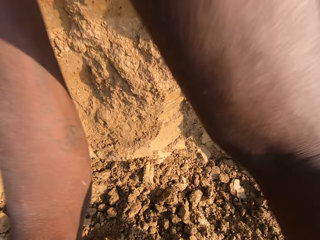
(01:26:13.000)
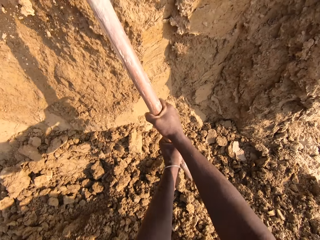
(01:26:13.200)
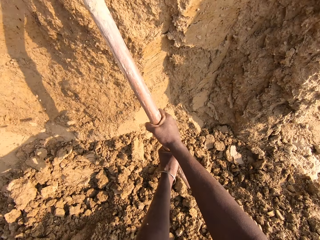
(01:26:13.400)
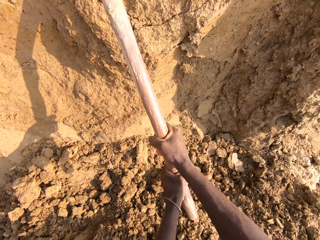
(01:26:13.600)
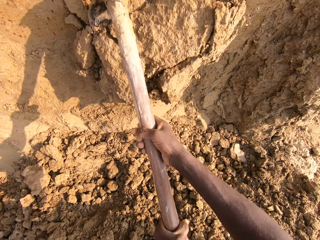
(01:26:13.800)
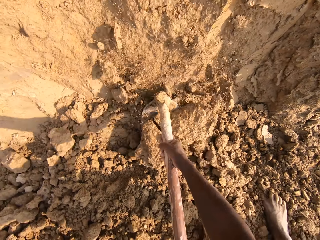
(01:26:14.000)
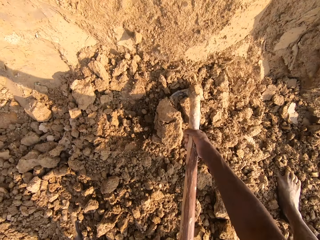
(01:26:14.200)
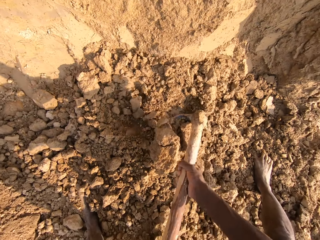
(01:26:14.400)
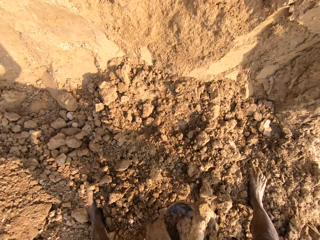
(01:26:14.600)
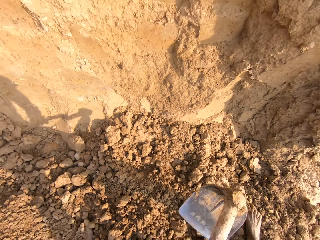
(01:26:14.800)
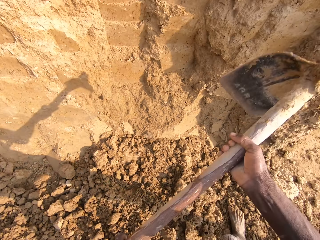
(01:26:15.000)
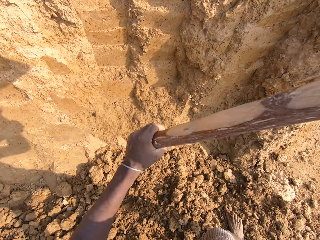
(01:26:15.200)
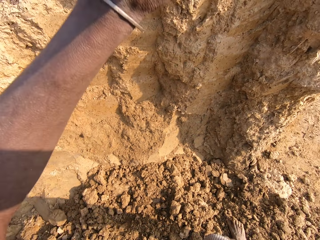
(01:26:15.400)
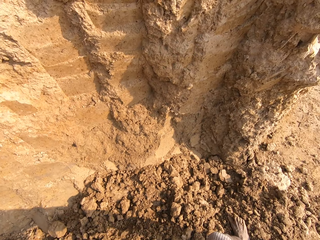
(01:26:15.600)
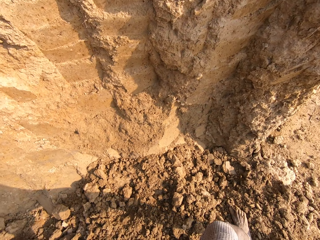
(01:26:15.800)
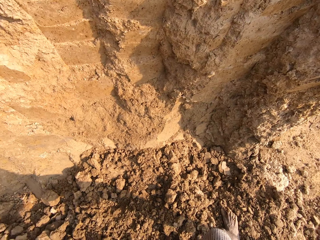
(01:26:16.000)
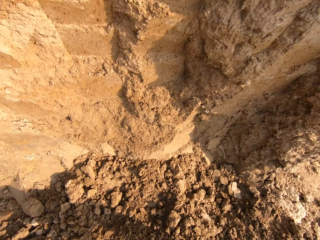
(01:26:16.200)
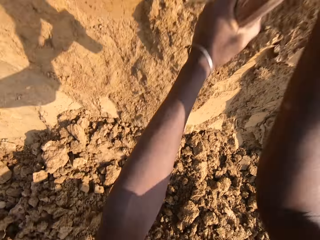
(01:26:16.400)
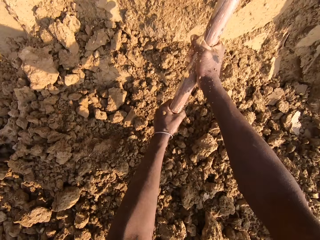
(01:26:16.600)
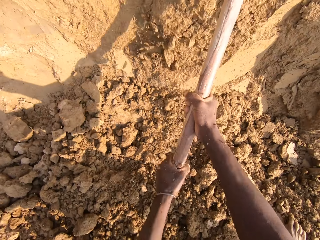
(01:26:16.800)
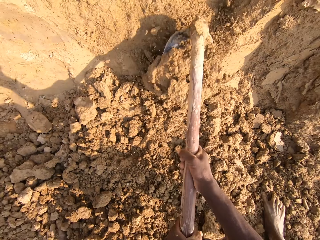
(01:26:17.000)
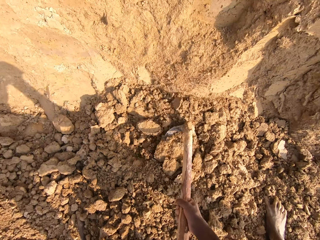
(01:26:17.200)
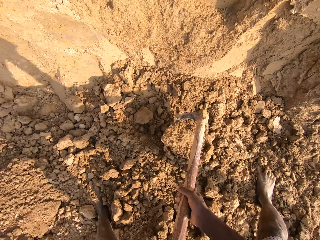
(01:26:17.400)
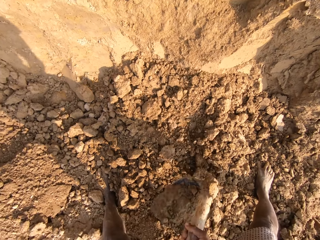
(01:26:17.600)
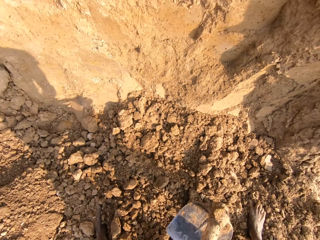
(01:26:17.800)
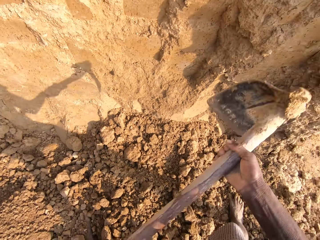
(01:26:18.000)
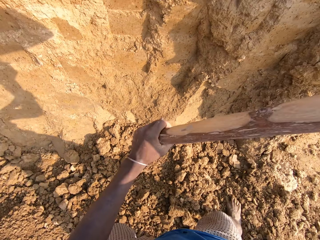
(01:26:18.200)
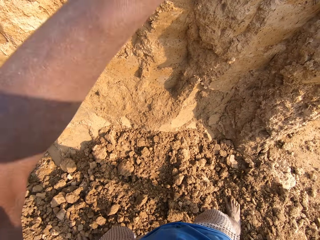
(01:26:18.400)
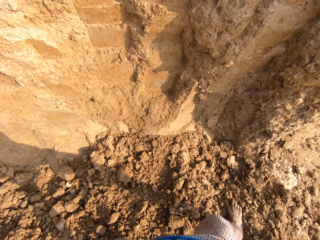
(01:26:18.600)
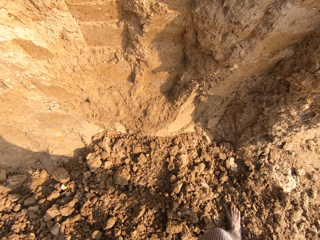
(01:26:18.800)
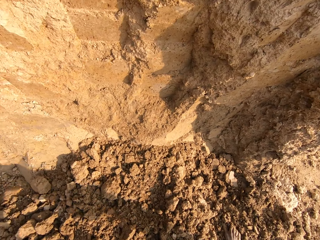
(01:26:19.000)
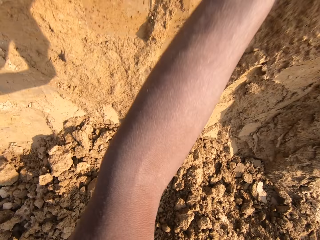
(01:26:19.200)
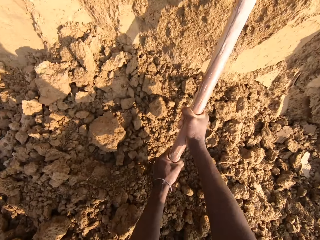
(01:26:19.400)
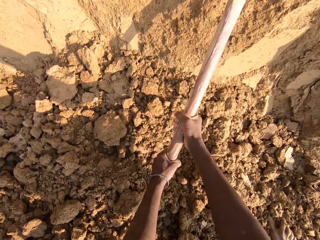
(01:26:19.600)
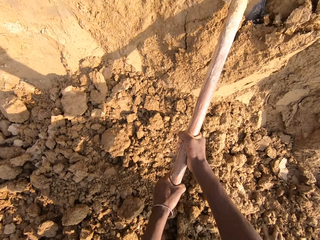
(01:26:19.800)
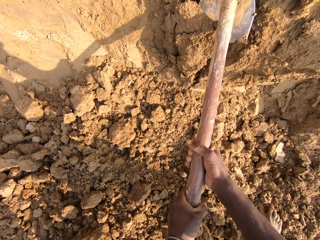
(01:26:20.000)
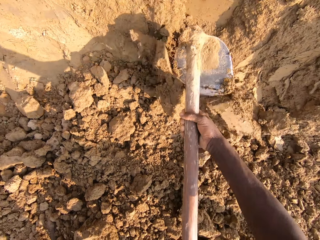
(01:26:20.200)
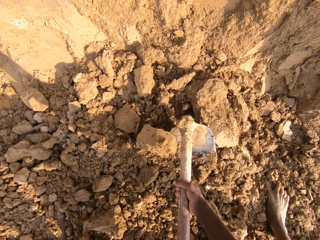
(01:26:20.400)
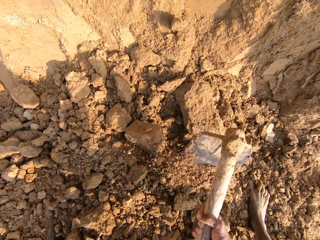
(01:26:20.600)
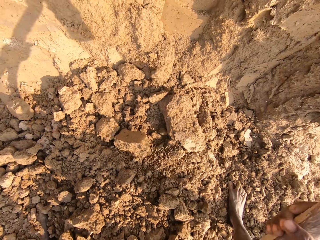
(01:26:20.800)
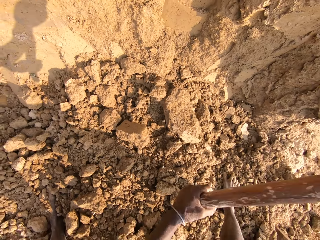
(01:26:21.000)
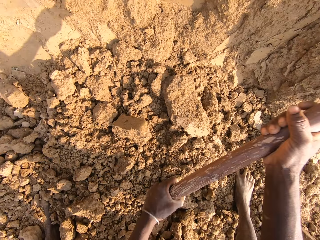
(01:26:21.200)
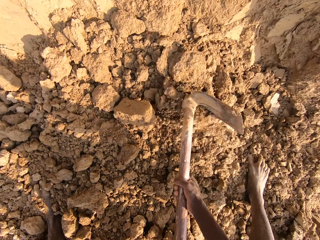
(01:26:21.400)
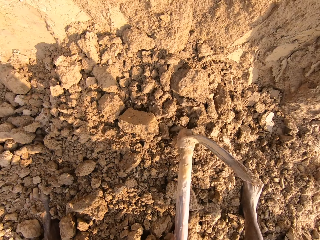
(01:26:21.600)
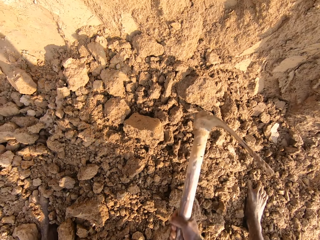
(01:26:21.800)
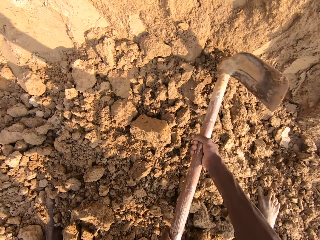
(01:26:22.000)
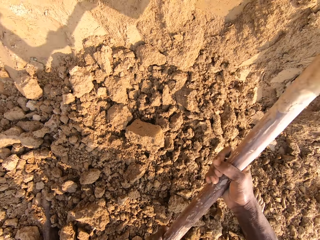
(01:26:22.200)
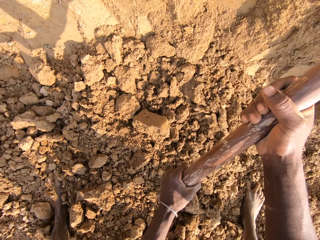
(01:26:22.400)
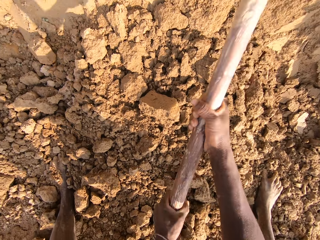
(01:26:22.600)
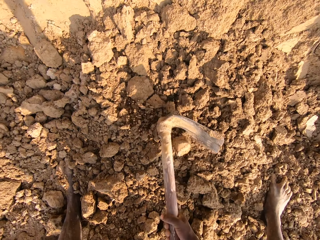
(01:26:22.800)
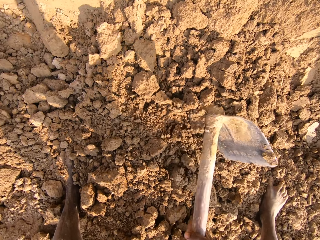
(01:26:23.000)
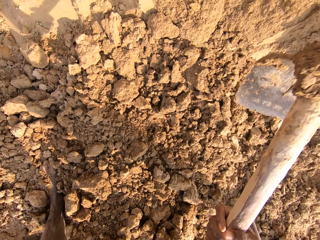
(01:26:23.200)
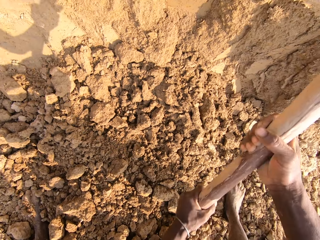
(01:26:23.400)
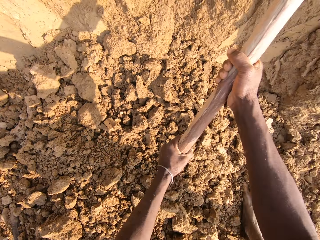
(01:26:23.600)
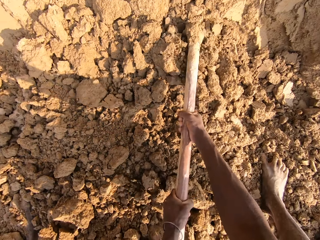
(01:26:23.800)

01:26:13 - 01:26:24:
The camera wearer breaks sand with the hoe. They dig with the hoe. They break the soil into small particles.

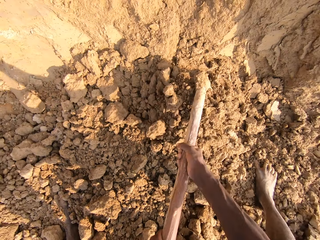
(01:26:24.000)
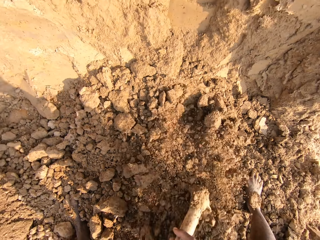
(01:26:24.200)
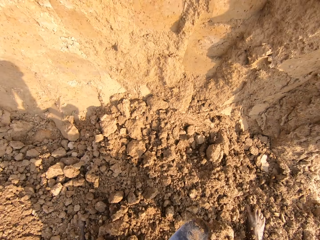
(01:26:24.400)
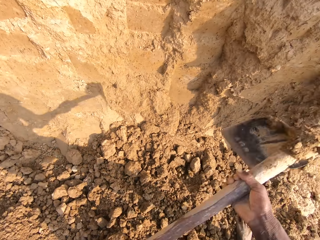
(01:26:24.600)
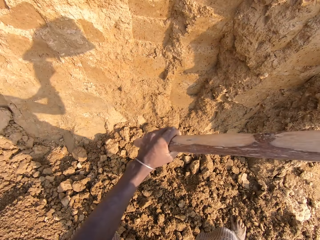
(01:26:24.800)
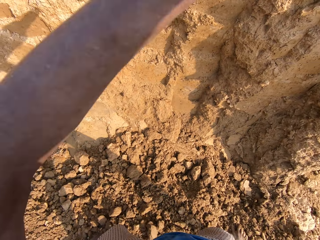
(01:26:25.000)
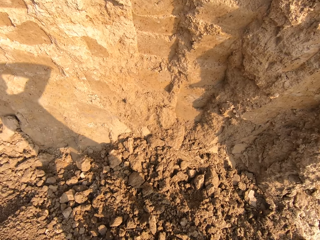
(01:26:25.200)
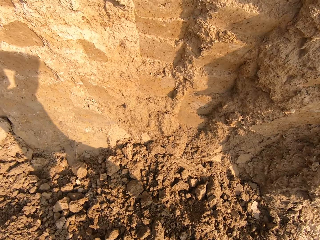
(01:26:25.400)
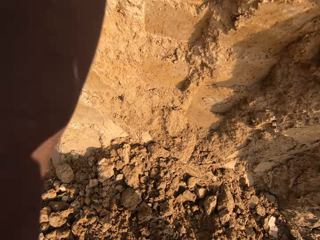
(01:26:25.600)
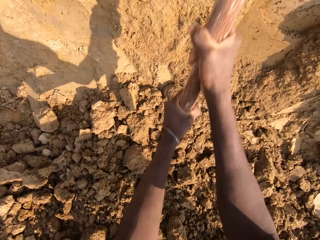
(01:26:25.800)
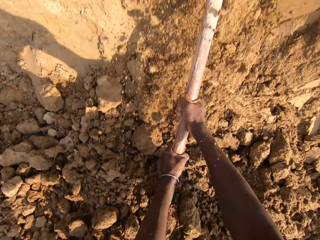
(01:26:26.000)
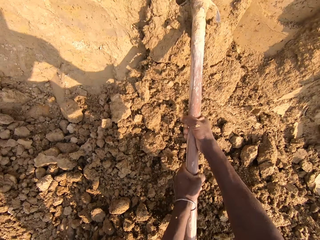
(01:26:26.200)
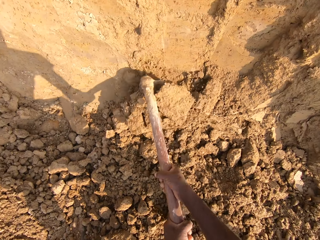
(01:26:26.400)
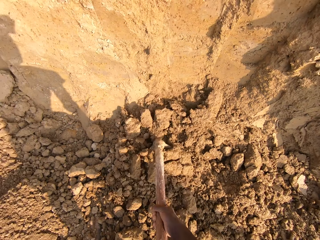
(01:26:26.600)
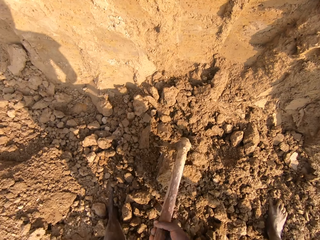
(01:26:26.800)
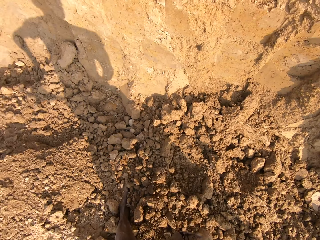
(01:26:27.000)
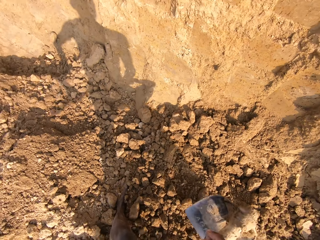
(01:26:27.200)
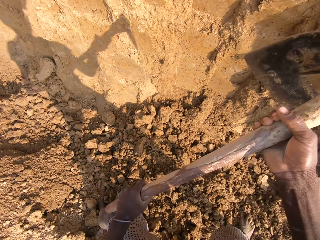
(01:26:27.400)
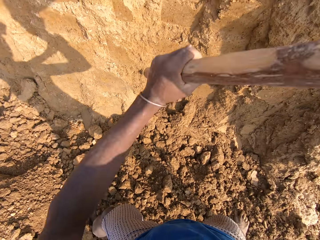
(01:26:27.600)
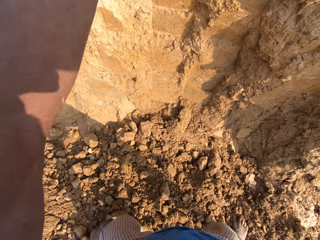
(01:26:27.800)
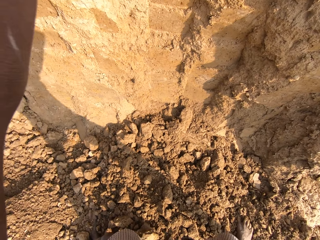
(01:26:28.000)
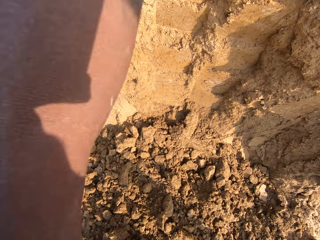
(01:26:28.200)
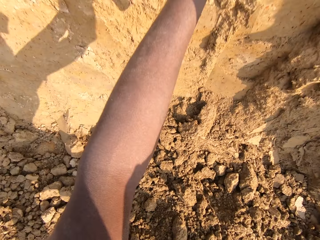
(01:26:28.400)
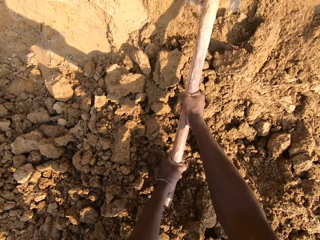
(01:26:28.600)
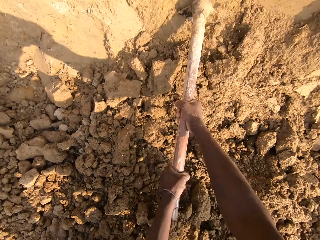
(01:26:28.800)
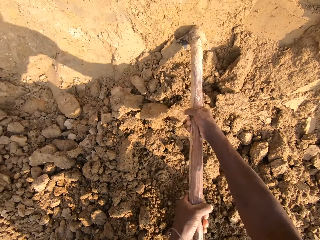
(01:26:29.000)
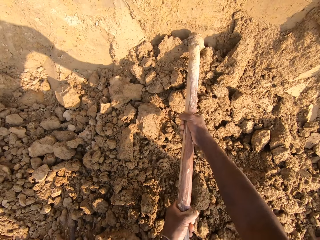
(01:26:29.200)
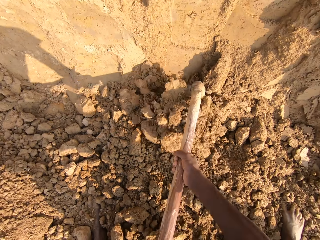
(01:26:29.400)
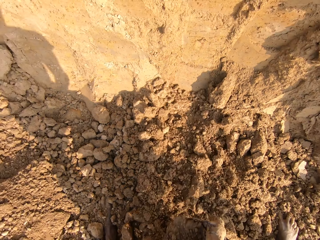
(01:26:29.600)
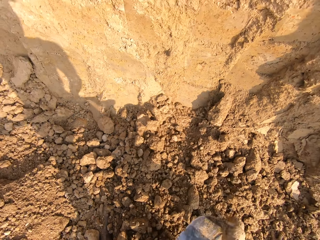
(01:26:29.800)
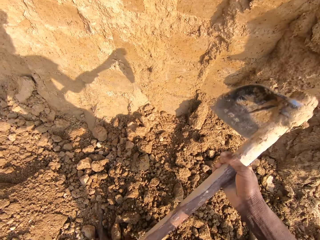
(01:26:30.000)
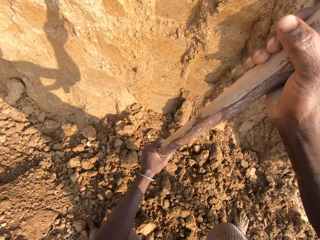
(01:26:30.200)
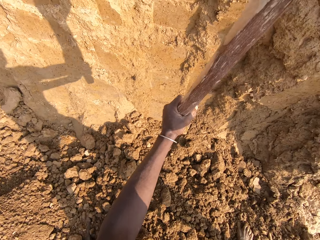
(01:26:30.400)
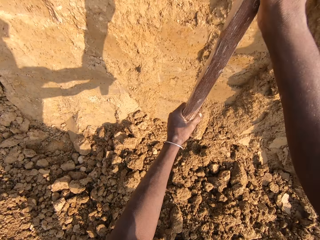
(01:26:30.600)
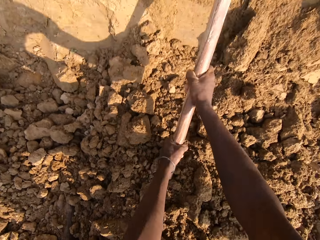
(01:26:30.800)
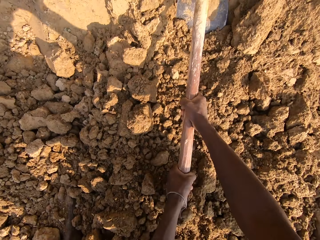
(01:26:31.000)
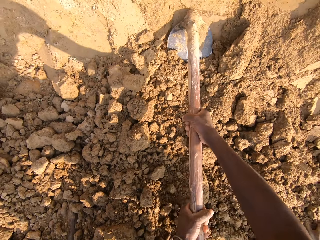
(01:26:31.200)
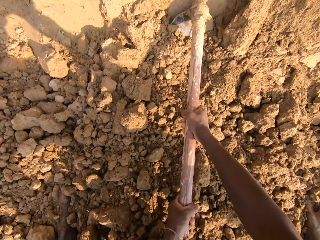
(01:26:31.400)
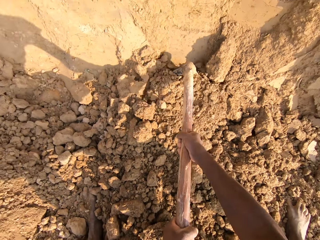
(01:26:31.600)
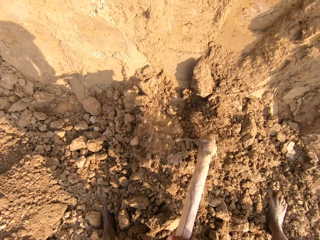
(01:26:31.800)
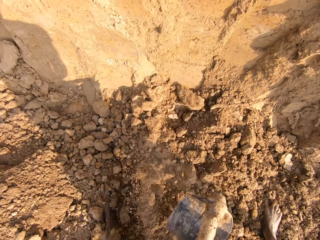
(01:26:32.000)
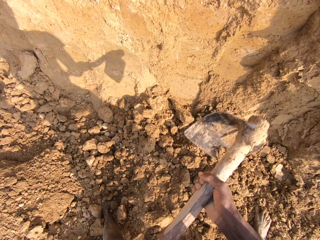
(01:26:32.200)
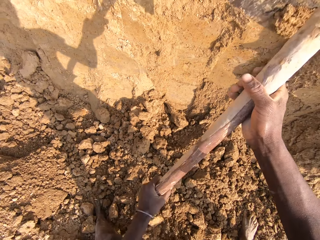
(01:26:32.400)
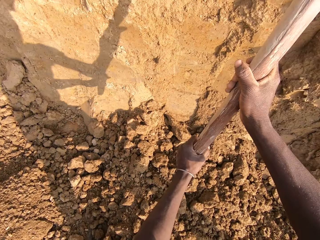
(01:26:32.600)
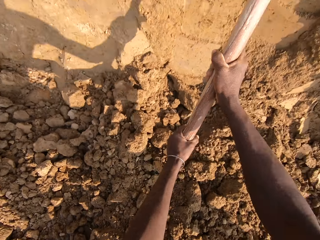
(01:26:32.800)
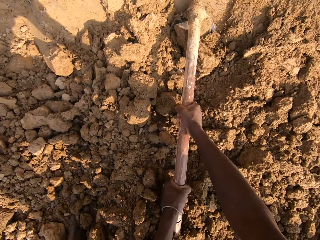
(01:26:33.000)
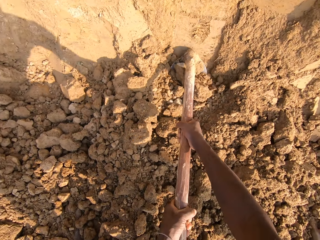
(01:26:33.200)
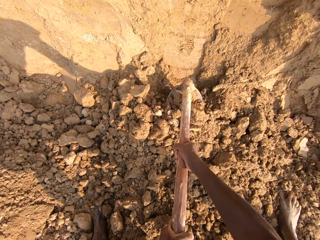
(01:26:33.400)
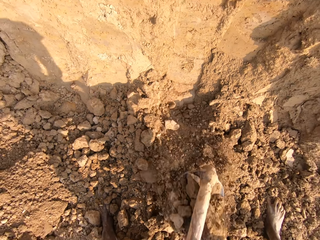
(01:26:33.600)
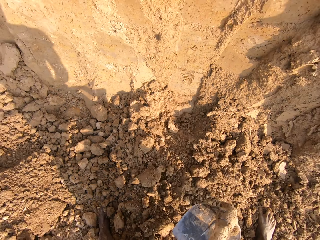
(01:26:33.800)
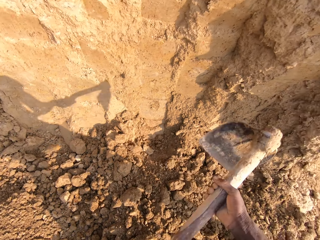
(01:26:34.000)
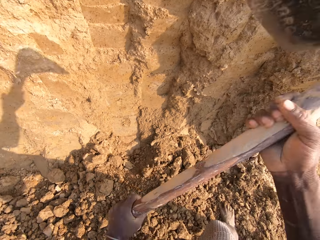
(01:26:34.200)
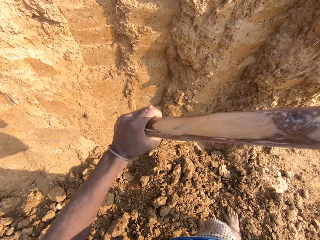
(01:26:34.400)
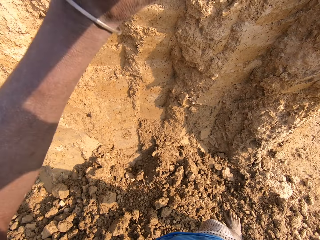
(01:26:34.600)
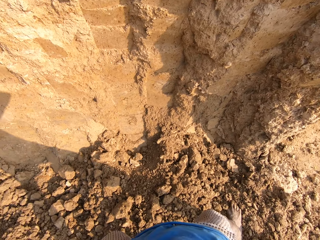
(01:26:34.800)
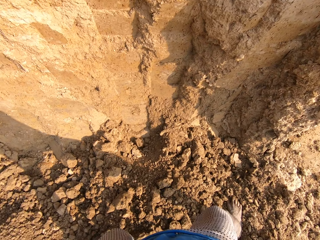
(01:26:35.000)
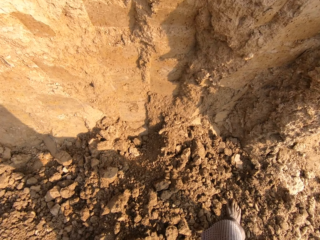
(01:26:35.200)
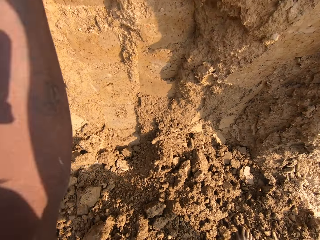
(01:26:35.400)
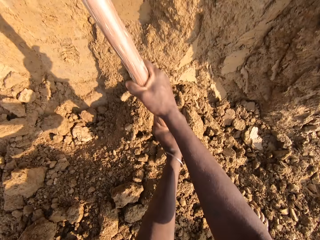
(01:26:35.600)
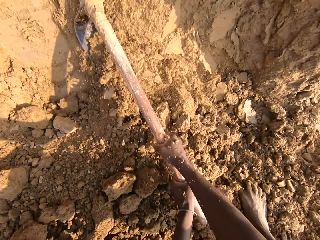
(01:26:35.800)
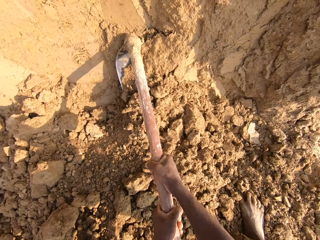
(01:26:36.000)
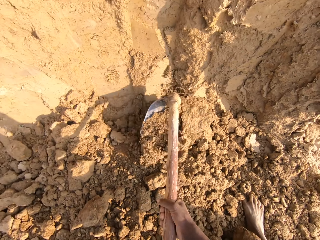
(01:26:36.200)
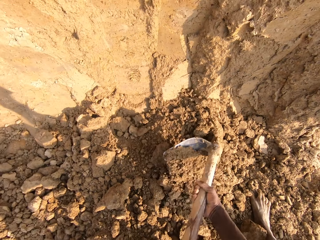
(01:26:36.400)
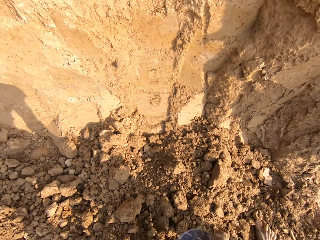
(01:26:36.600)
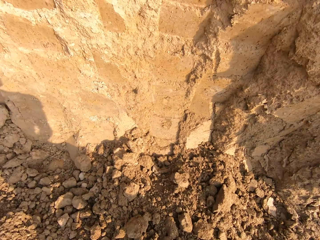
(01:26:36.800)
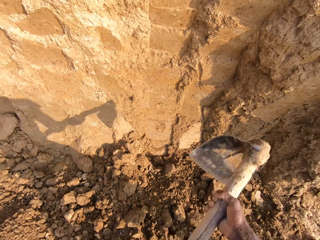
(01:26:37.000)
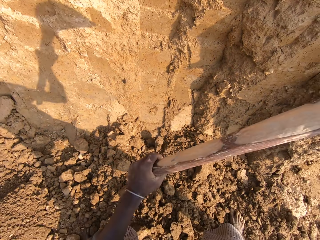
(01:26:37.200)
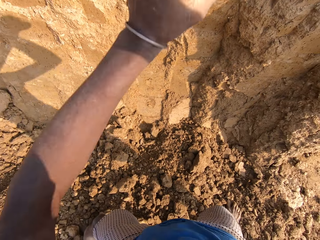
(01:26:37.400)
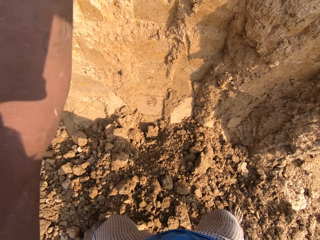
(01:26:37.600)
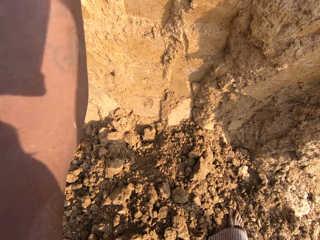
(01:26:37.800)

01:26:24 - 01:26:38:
The camera wearer digs sand with the hoe. They break sand with the hoe. They dig sand with the hoe. They break sand with the hoe.
